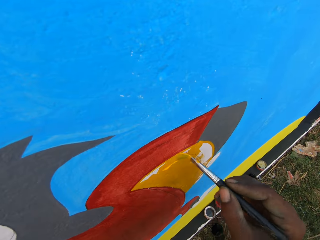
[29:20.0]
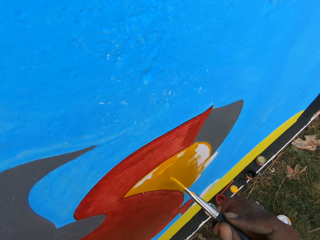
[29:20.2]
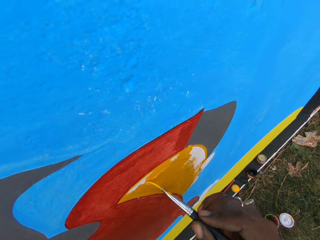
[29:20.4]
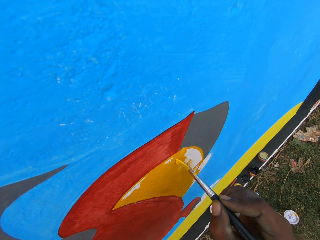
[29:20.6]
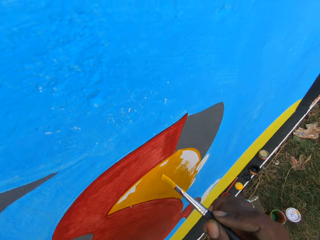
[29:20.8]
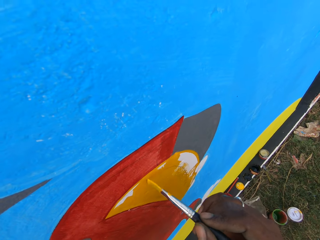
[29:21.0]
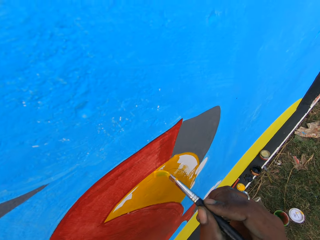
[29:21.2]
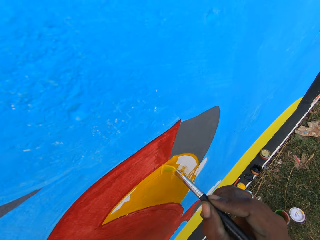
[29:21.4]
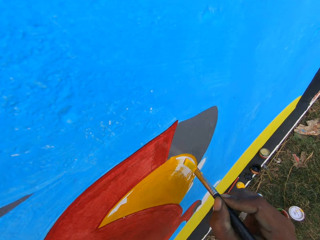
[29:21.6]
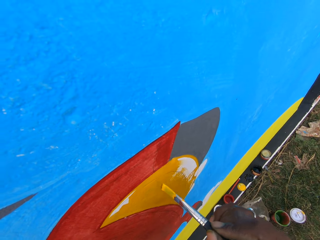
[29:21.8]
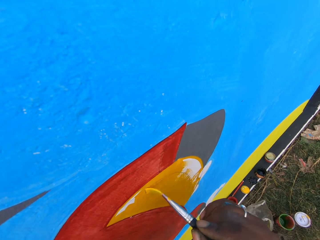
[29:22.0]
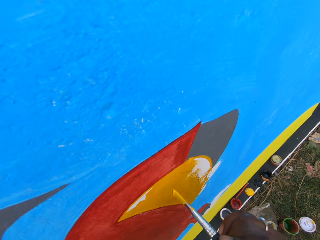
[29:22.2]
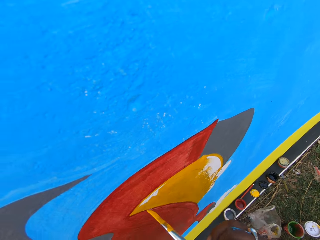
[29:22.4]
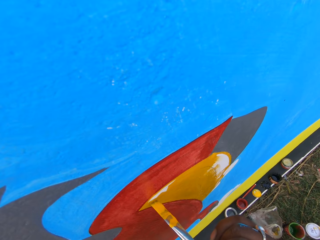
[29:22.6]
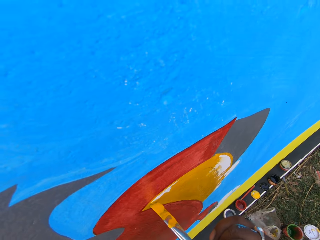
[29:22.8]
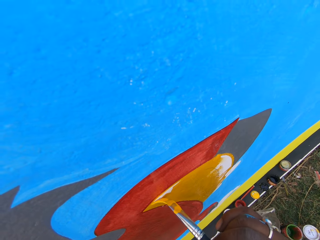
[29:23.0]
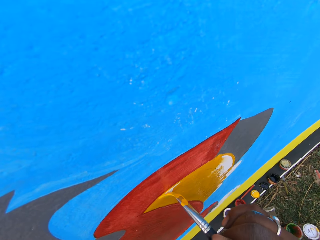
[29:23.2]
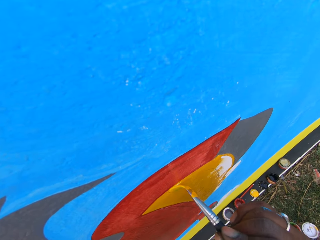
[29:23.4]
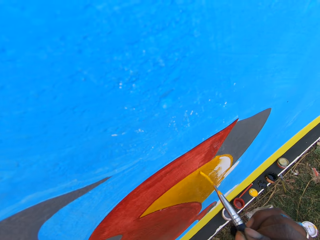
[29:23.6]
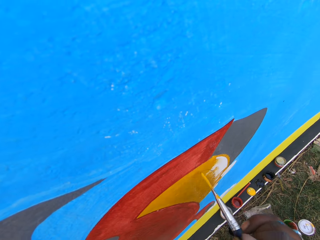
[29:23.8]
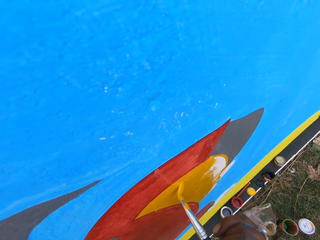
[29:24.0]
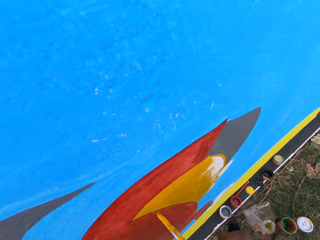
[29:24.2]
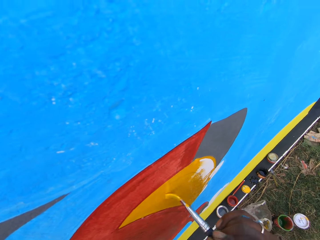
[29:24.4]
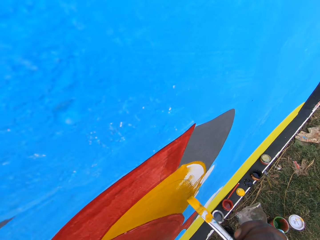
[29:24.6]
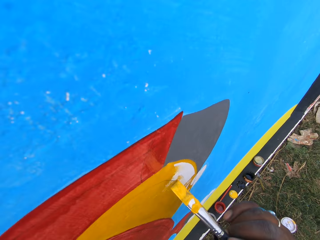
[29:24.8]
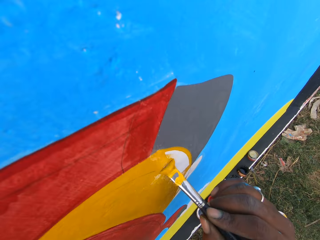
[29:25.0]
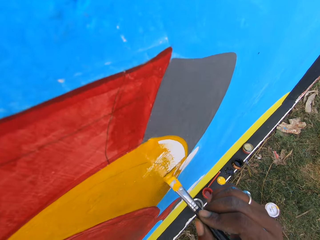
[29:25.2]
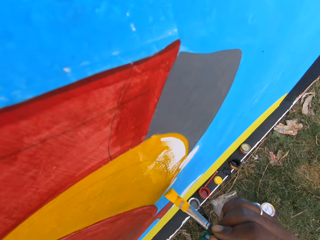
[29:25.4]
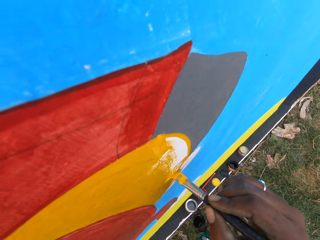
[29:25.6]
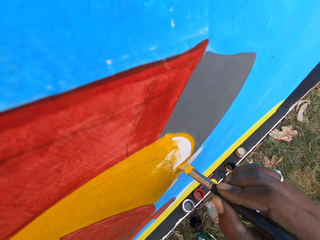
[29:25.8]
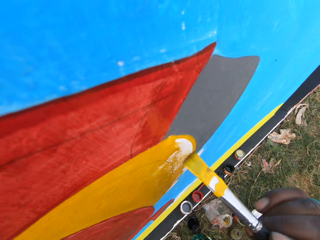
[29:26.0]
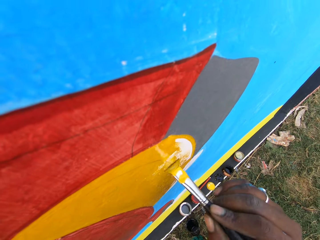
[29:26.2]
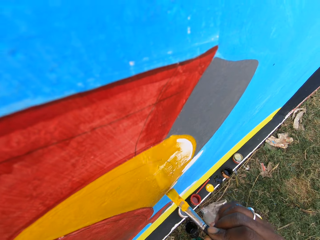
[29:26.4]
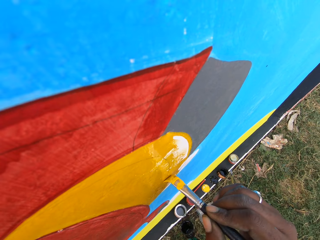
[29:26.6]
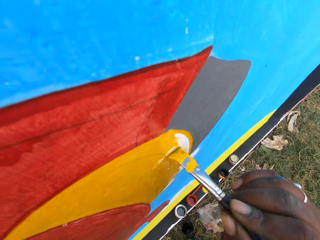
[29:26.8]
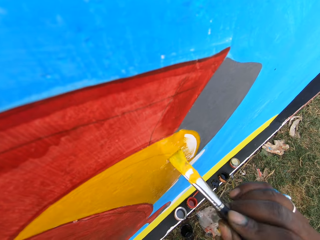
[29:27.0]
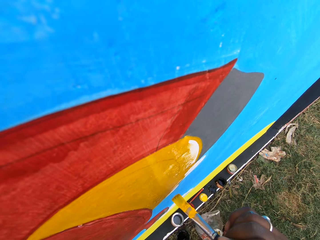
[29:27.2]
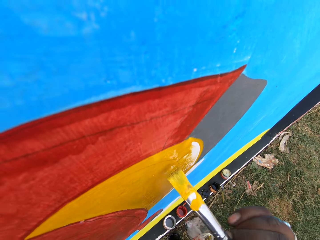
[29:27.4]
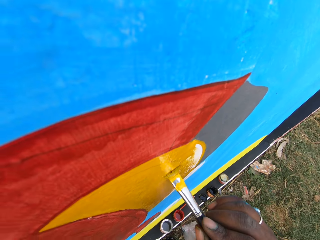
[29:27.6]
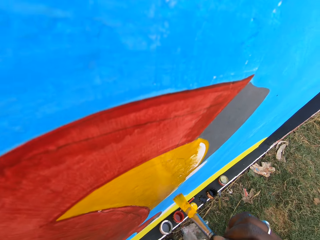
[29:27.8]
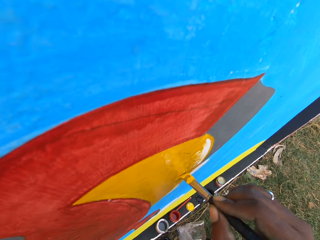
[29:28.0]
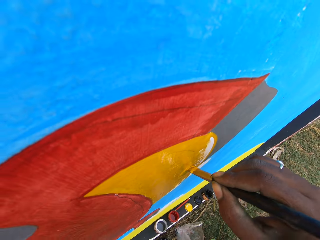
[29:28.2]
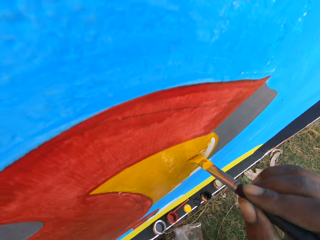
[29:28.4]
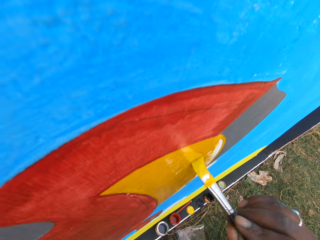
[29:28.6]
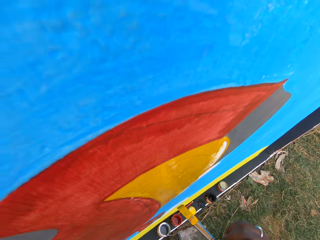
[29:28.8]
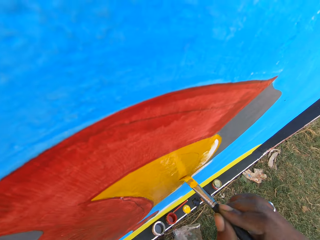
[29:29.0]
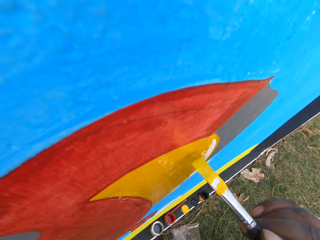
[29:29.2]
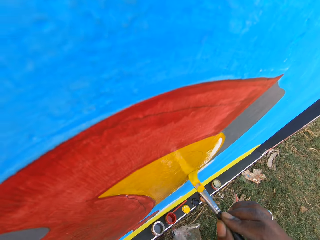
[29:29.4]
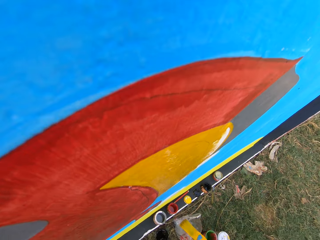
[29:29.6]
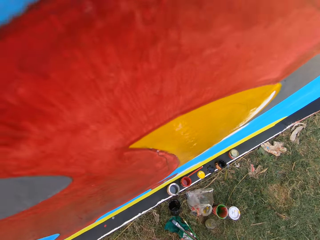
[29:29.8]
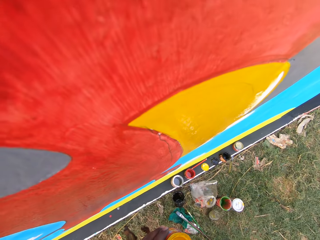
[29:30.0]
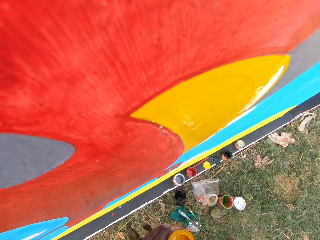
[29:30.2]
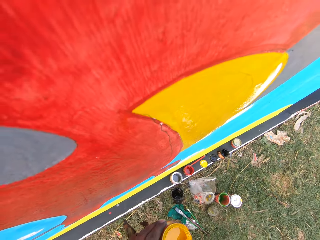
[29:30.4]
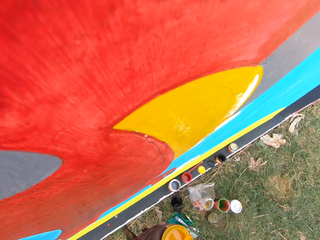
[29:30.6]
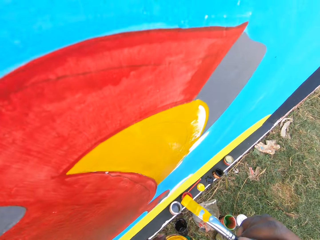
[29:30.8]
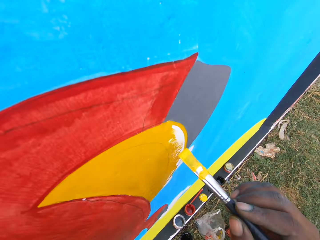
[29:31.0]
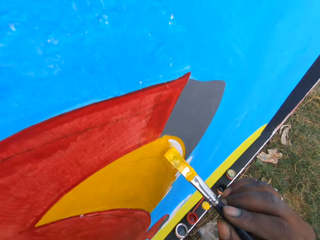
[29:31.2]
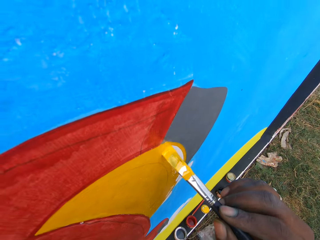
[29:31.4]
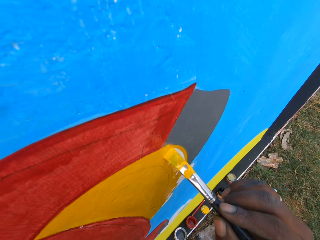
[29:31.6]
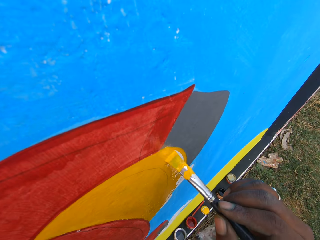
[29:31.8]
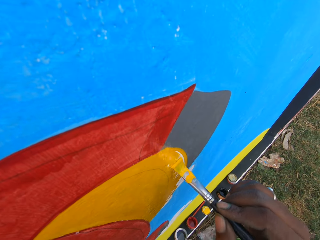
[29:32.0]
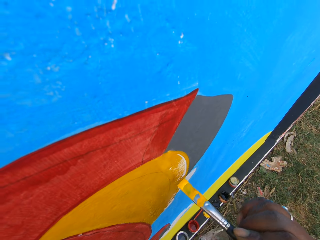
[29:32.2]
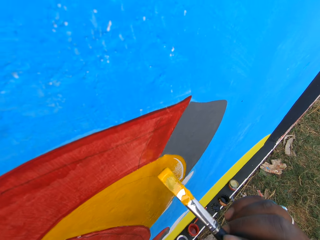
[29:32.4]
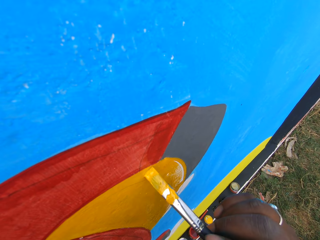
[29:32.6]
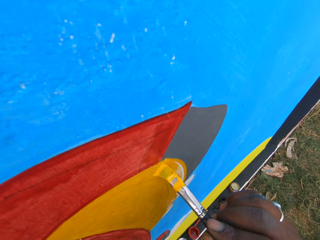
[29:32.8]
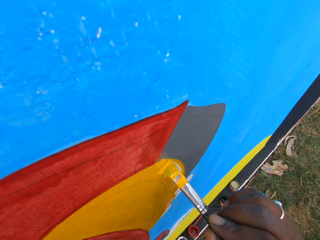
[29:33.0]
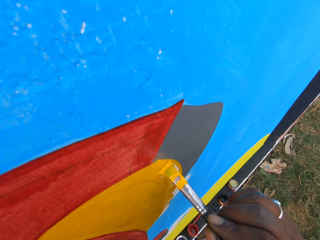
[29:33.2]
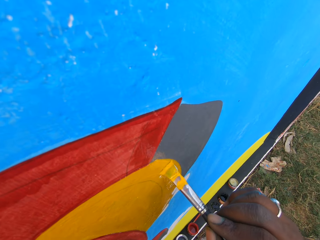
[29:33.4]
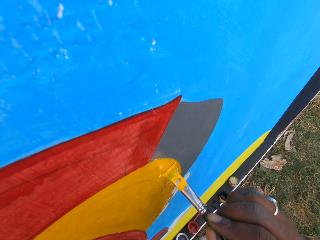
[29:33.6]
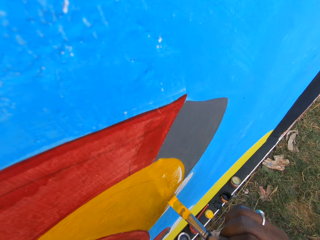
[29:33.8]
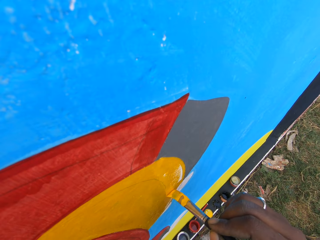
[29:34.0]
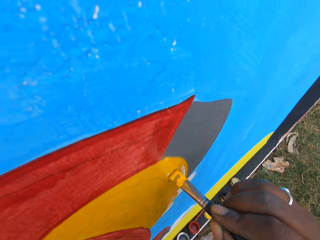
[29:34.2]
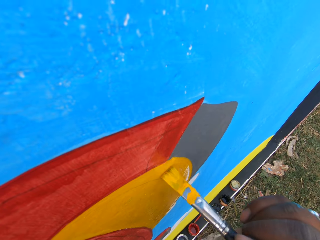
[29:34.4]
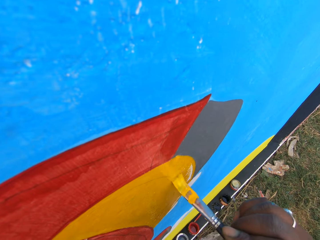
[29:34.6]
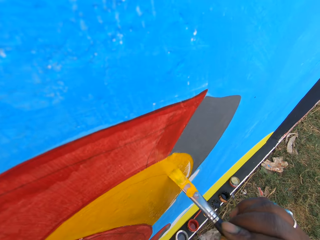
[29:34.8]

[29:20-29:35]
The camera wearer paints the wall with the painting brush. They dip the brush into the painting can. They paint the wall with the painting brush.

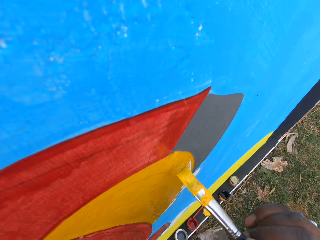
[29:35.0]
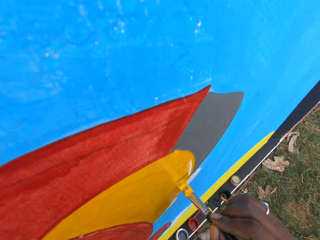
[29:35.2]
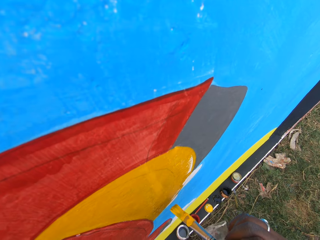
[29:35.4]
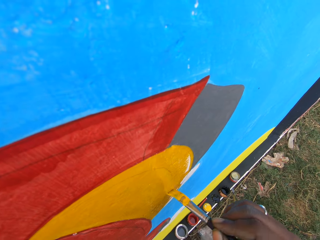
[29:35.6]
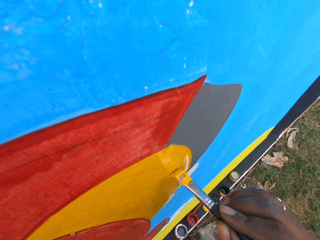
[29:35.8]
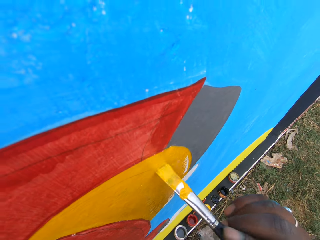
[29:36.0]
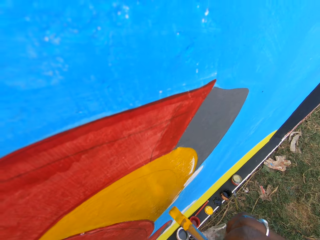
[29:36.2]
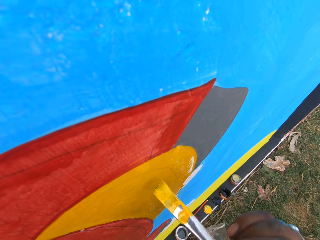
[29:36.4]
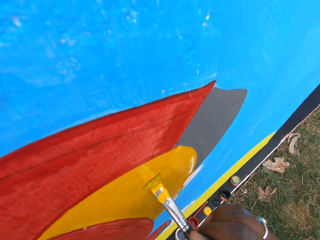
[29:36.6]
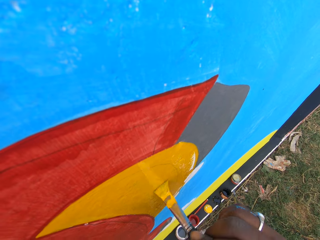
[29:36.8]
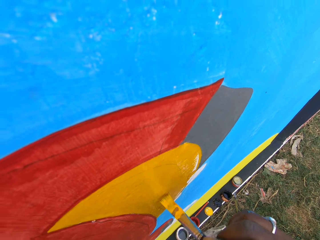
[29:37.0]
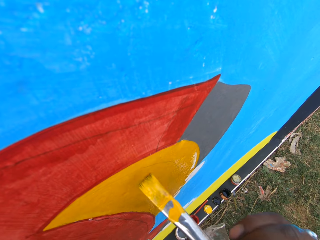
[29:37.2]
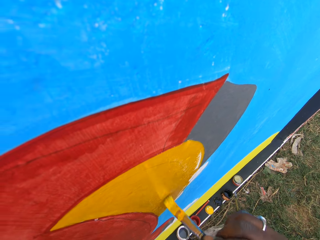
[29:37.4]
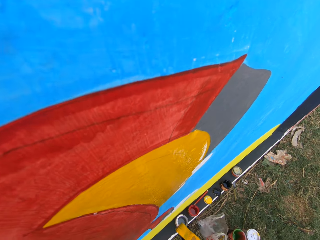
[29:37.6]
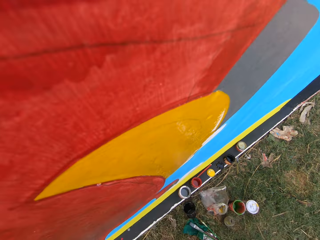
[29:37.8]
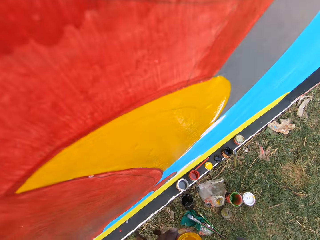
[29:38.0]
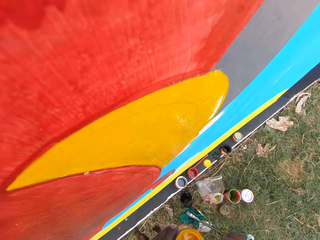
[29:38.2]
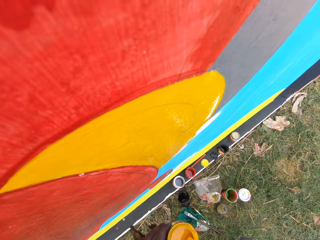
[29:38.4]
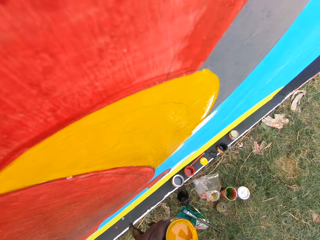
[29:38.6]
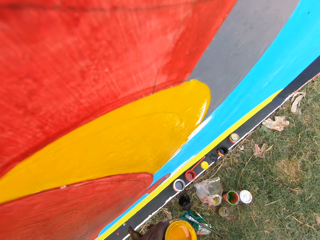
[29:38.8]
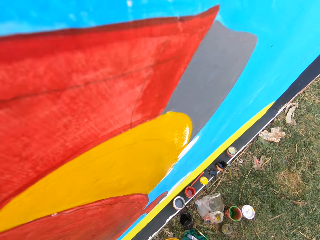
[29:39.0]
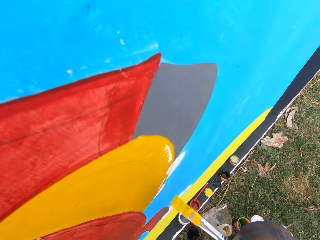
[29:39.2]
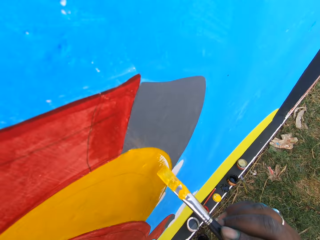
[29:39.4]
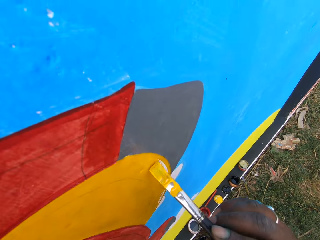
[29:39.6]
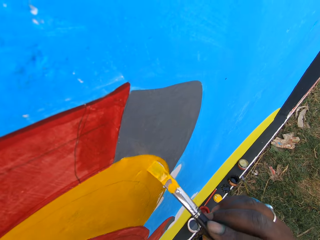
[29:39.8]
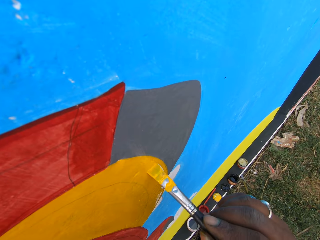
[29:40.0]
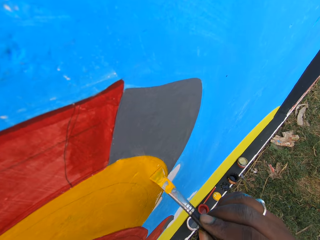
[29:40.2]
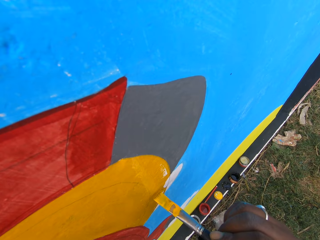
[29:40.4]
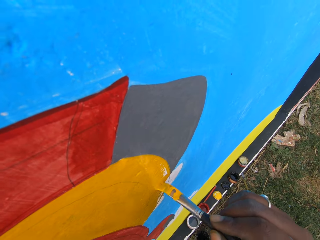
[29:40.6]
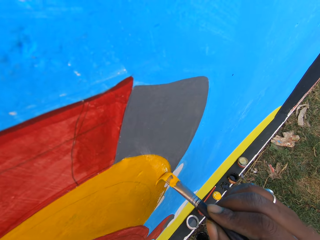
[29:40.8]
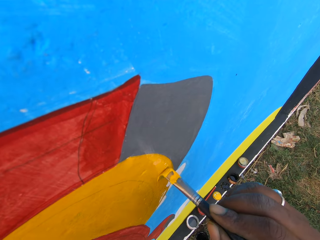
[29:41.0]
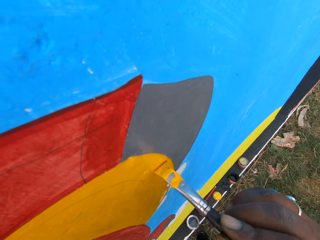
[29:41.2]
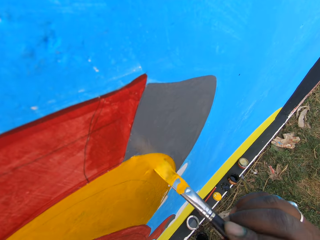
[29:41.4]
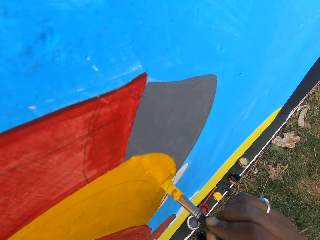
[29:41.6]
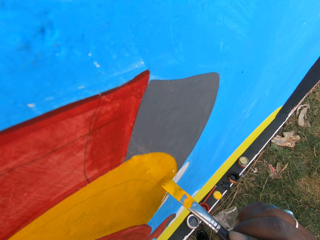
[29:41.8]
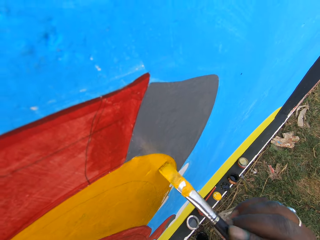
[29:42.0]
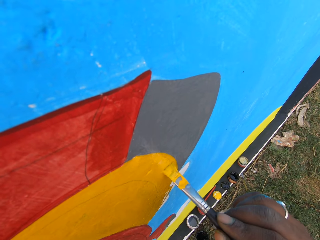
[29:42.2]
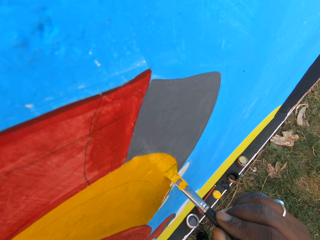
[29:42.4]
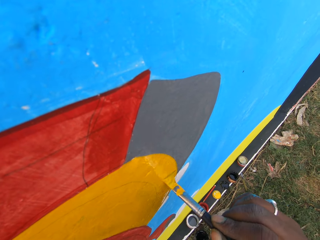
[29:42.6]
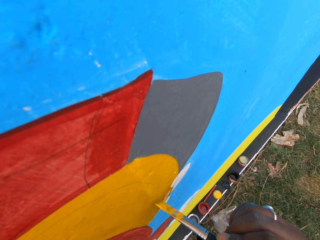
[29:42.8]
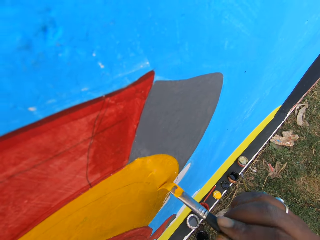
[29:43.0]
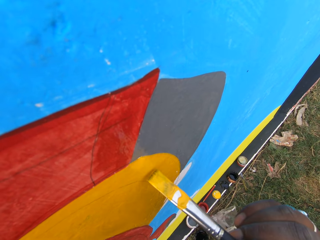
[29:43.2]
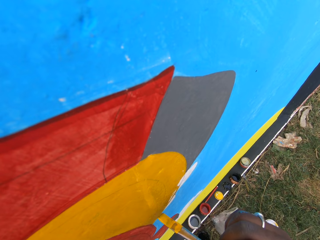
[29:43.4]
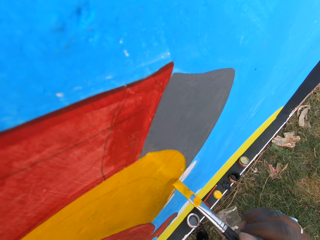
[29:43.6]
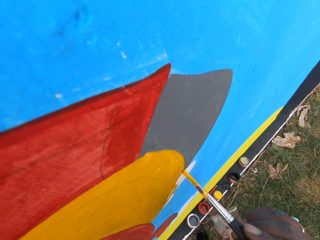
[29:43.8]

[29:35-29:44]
The camera wearer dips the brush into the painting can. They stir the paint brush in the can. They paint the wall with the painting brush.
